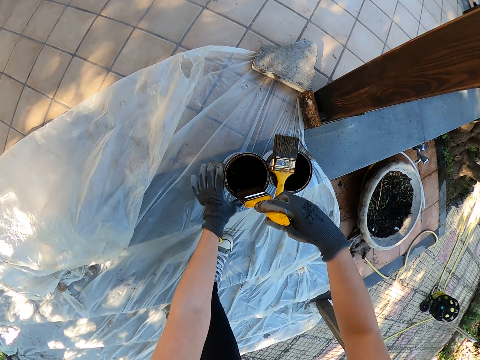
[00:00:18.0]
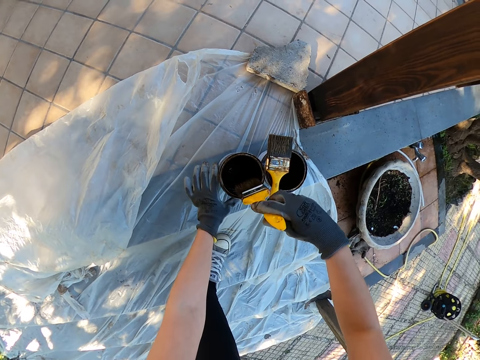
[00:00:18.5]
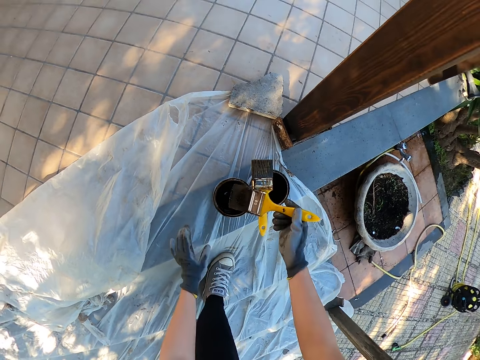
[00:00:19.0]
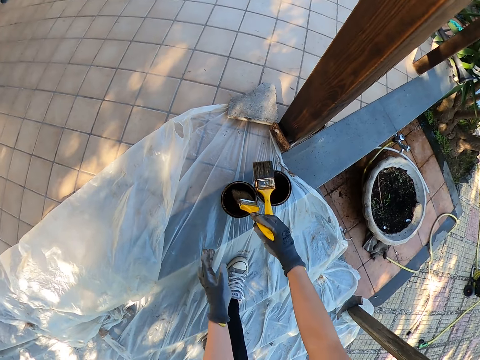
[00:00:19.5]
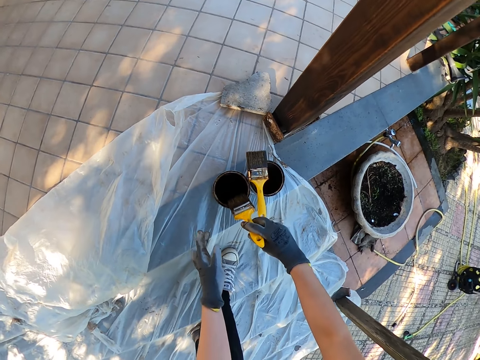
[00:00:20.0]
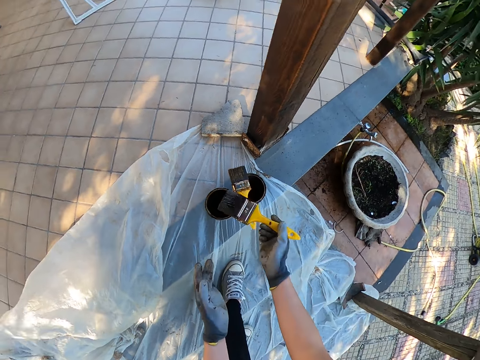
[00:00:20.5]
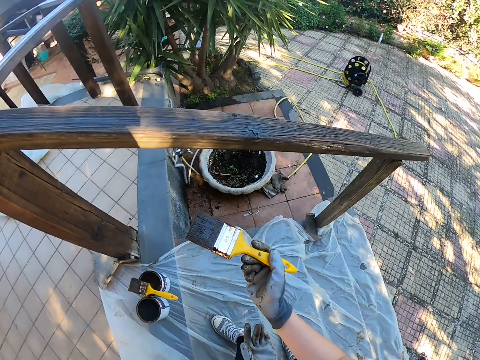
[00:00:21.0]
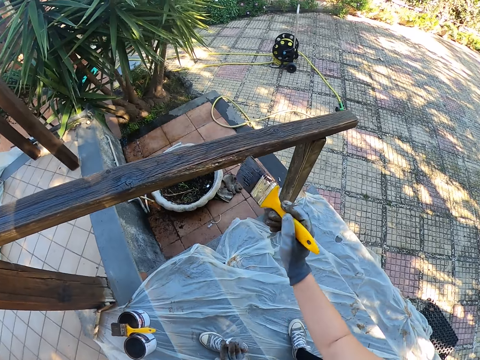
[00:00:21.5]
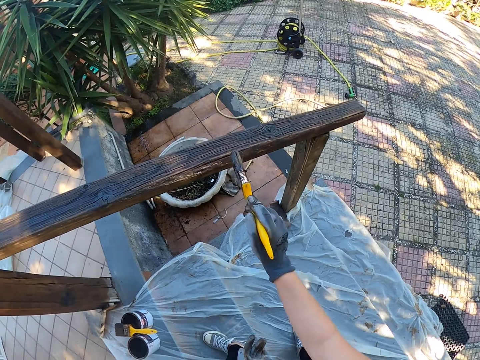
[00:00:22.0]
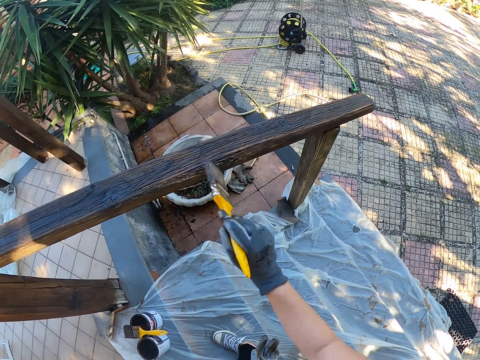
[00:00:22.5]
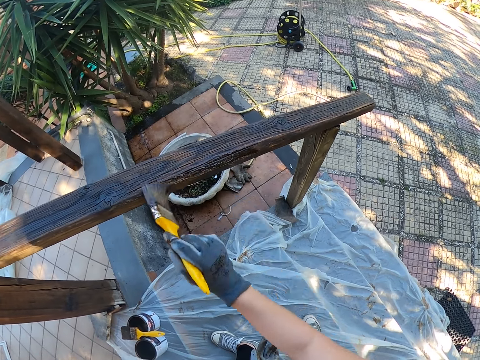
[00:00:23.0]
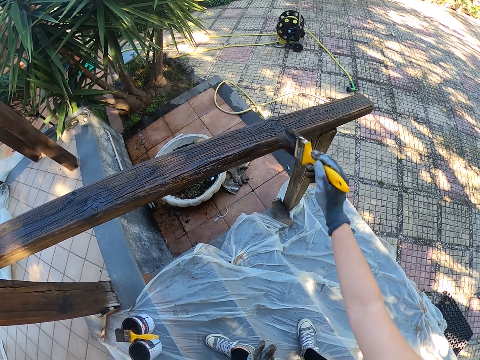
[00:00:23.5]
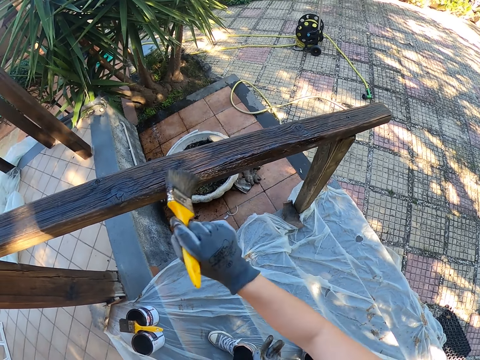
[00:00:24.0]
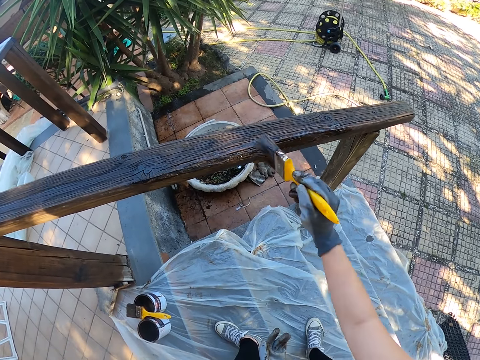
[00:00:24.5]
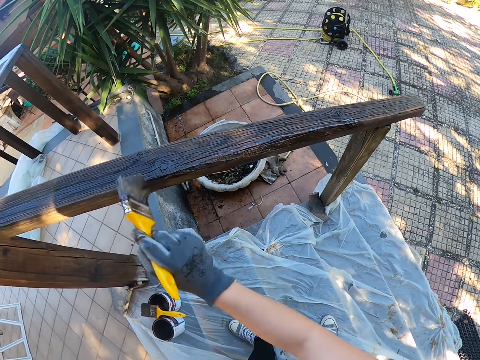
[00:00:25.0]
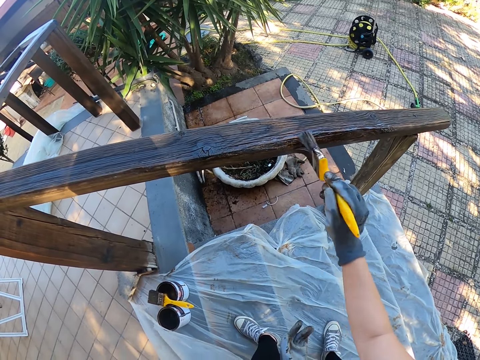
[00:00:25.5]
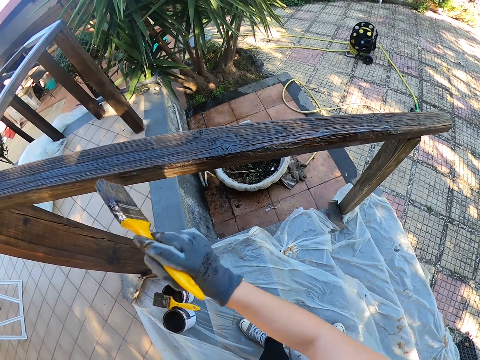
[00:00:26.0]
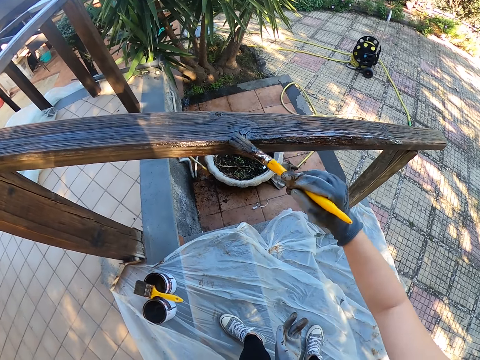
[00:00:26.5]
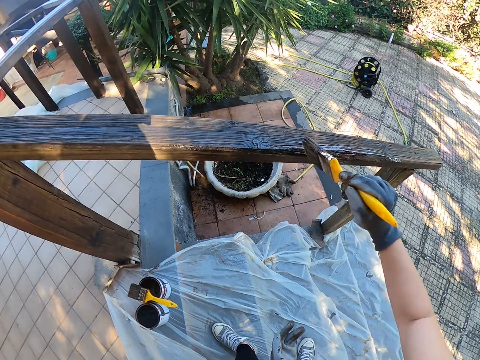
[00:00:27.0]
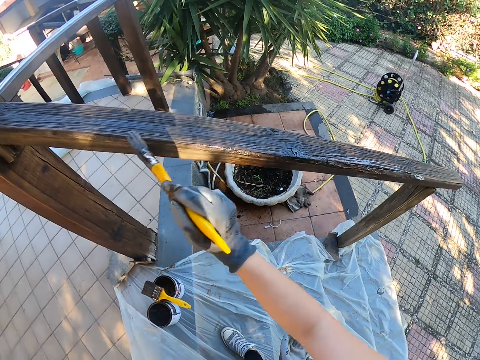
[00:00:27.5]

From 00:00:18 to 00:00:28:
The camera wearer removes the brush with some polish on it. They polish the wood on the side with the brush.

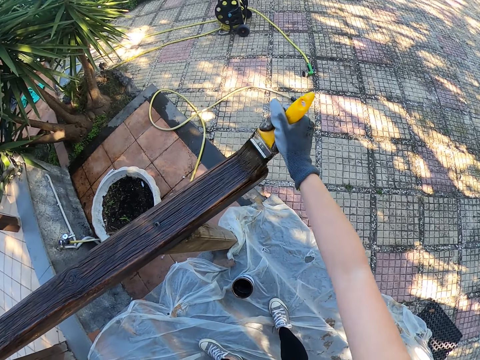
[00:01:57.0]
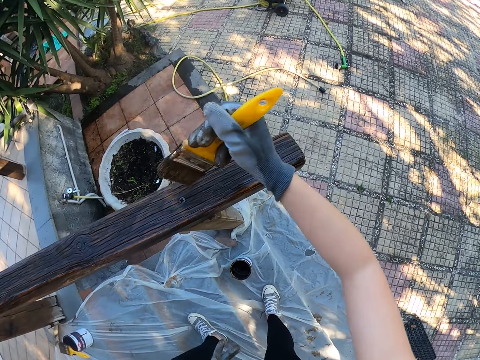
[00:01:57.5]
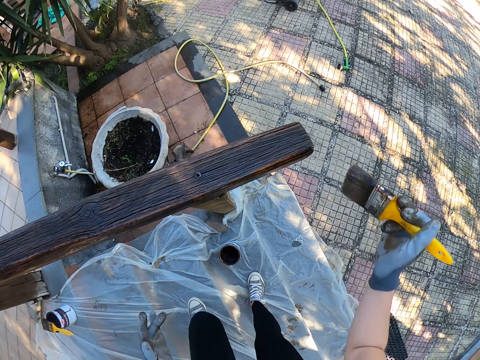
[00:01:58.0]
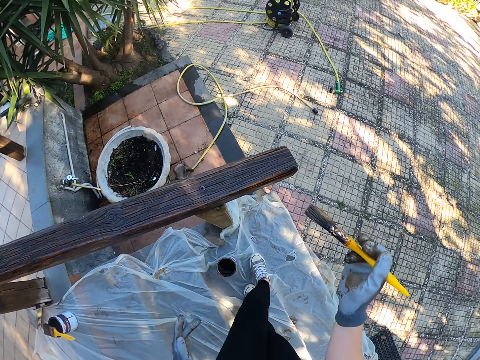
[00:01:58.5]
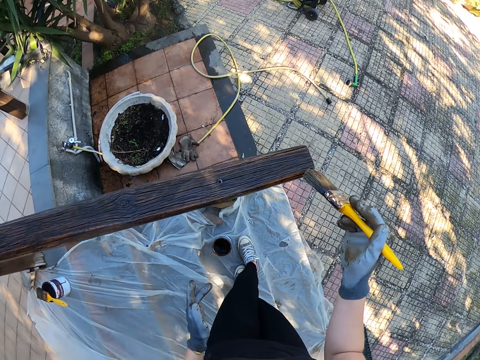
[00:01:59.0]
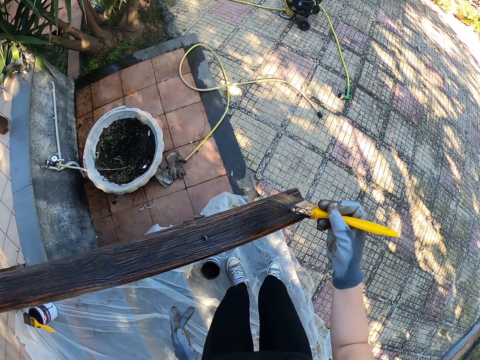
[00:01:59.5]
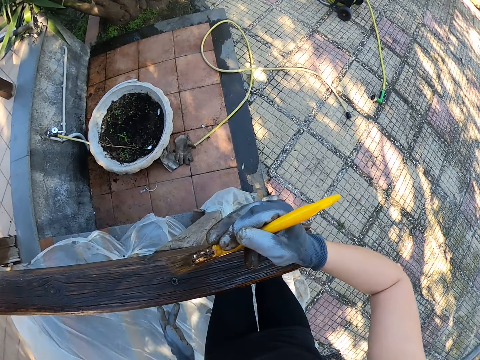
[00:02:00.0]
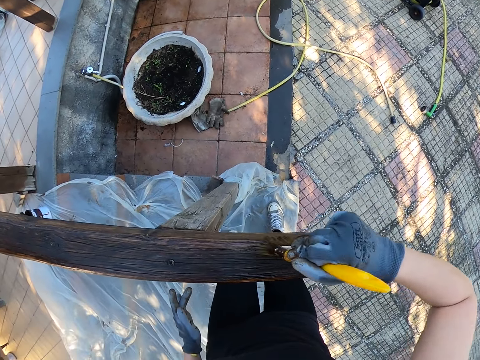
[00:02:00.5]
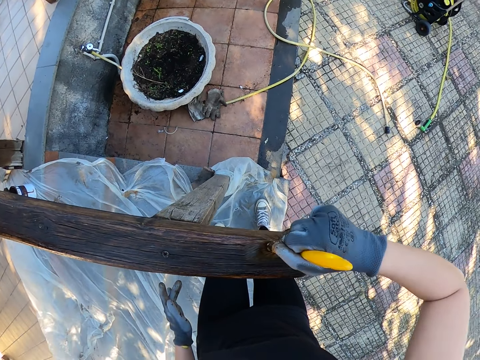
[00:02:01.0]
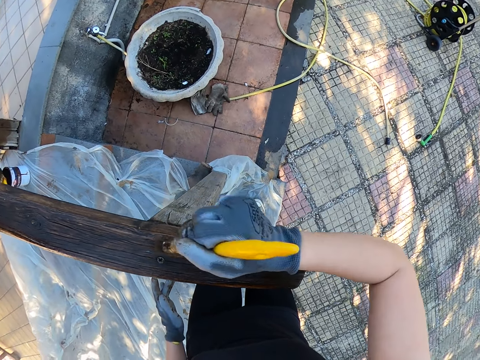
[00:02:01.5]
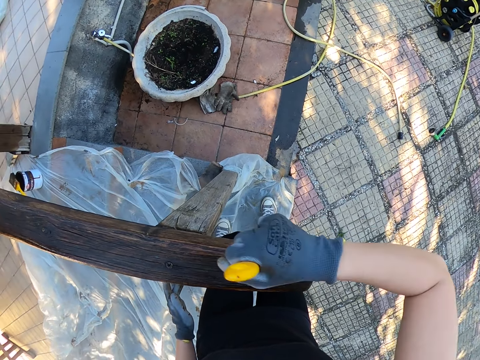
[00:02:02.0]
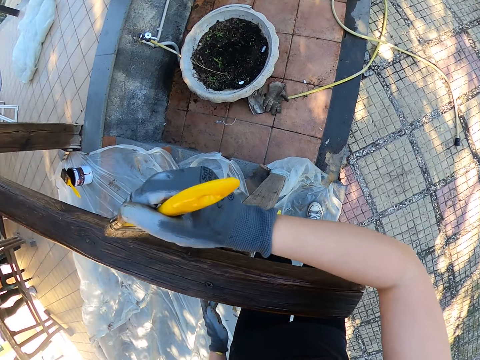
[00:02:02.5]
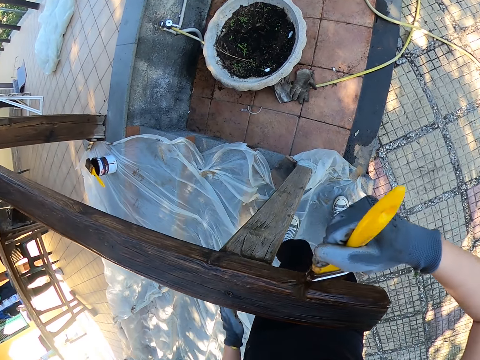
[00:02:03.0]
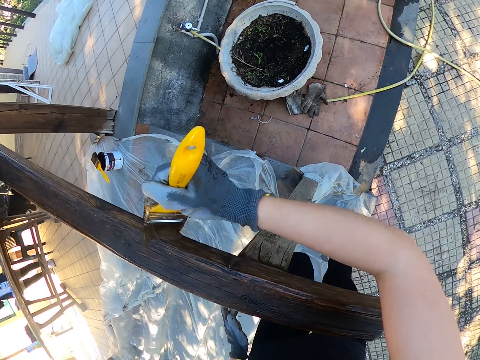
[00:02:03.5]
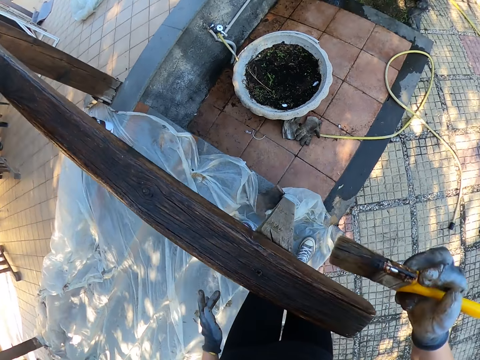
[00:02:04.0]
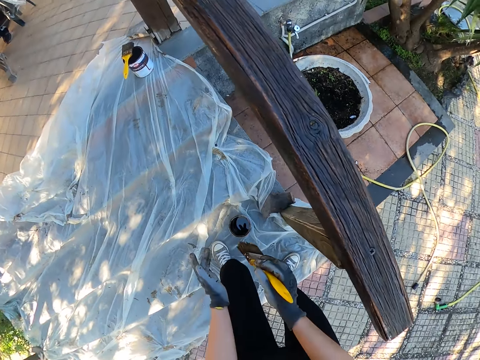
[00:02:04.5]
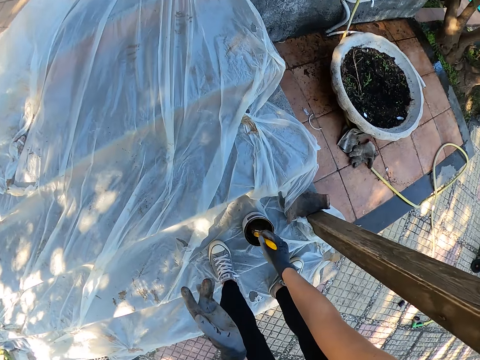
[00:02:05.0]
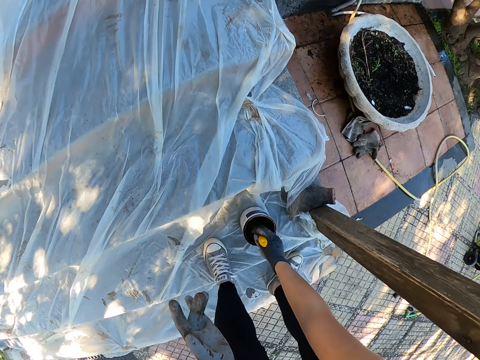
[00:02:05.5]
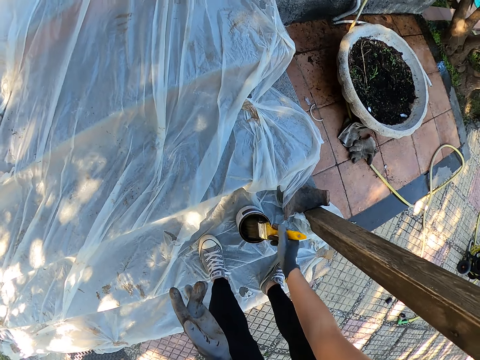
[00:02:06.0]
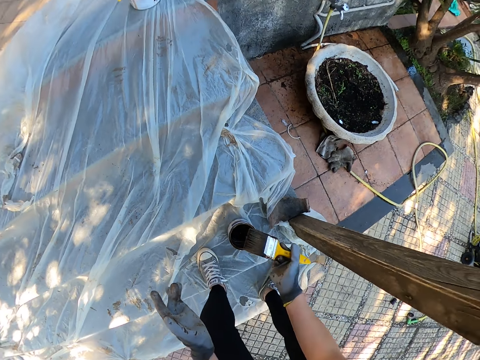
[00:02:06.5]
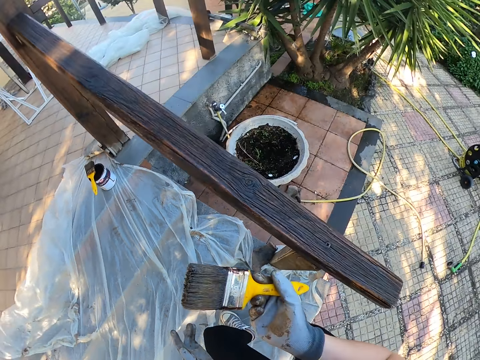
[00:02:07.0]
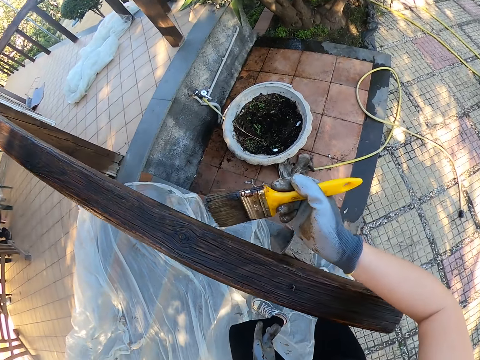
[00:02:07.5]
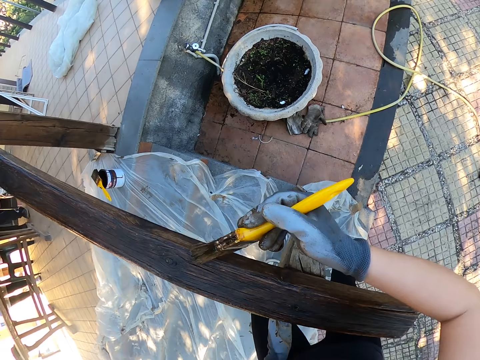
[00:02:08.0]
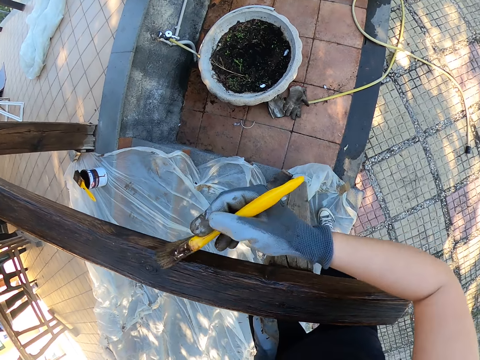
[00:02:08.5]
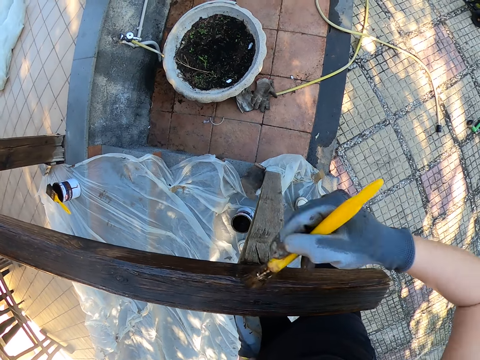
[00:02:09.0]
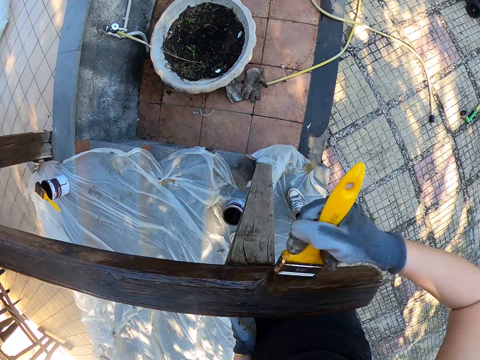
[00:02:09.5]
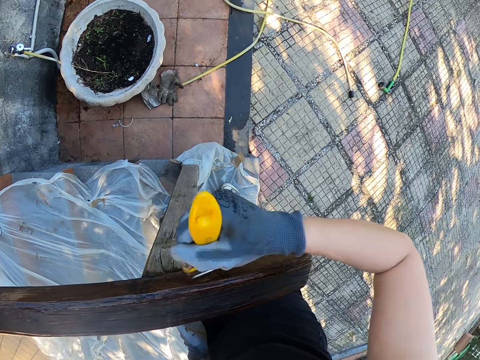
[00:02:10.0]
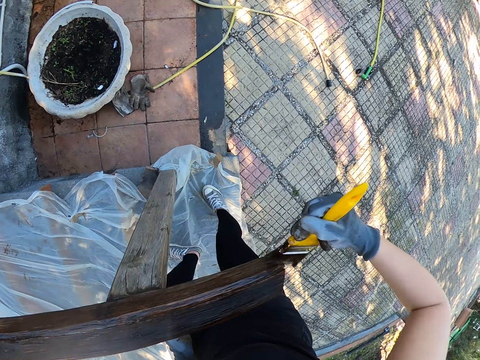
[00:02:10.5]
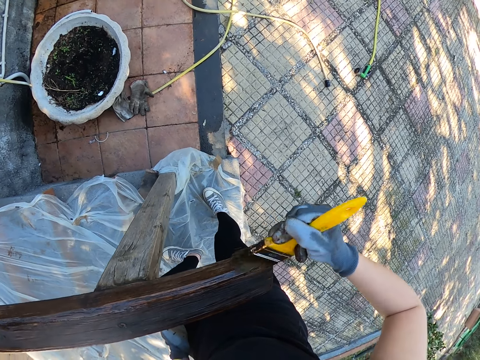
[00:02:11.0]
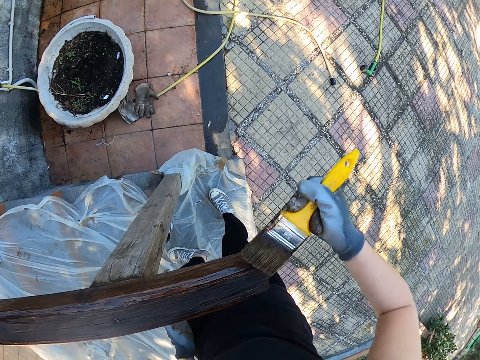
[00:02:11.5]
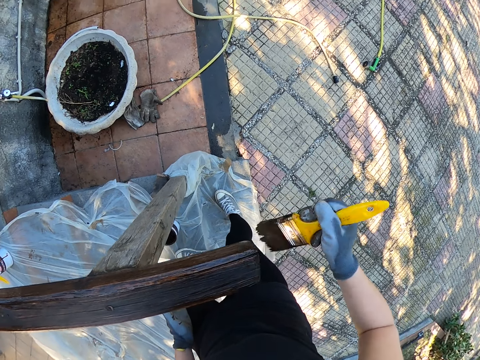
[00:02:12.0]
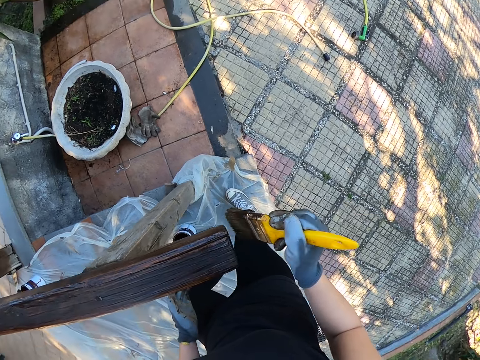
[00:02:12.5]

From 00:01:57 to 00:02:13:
The camera wearer moves down the stairs. They paint the fence. They bend down to the ground. They dip the brush in paint. They stand back upright. They paint the fence.
